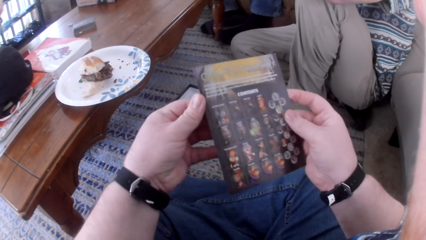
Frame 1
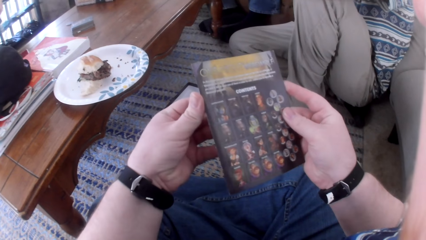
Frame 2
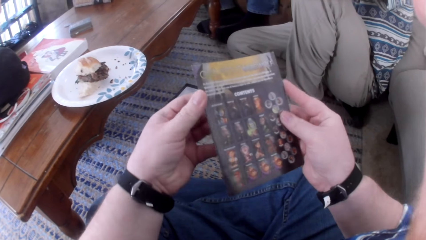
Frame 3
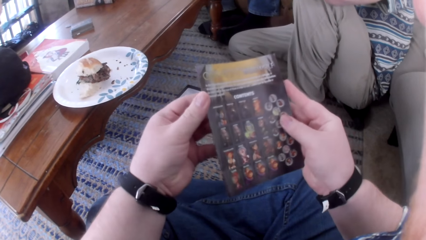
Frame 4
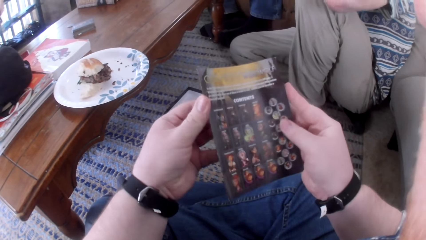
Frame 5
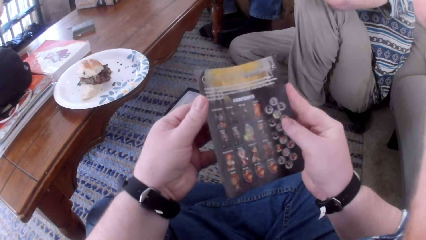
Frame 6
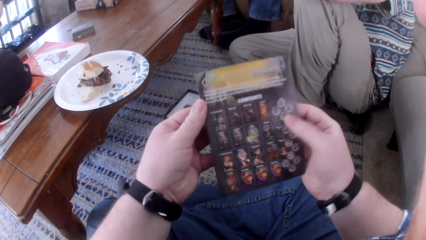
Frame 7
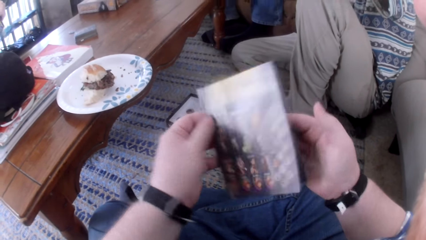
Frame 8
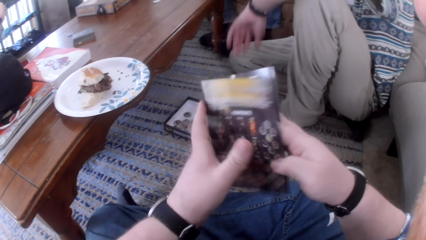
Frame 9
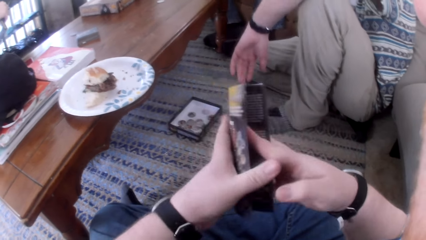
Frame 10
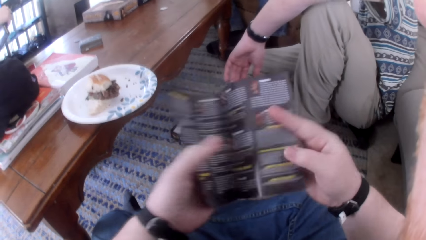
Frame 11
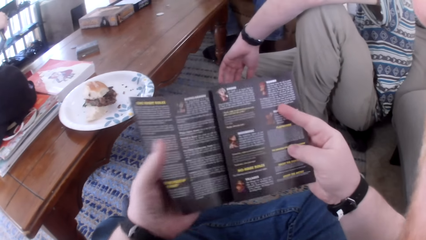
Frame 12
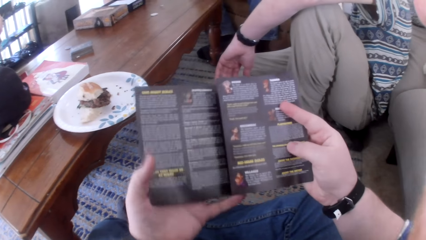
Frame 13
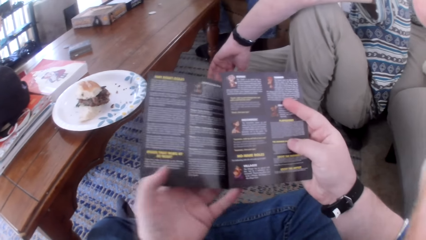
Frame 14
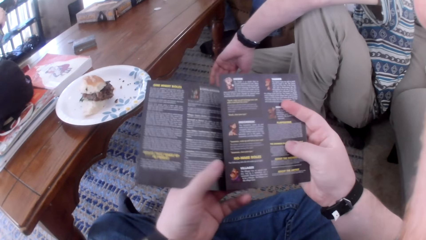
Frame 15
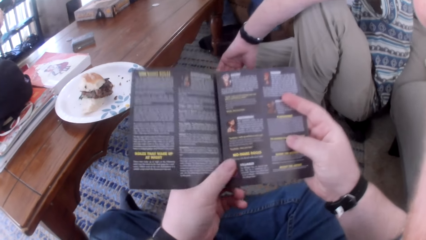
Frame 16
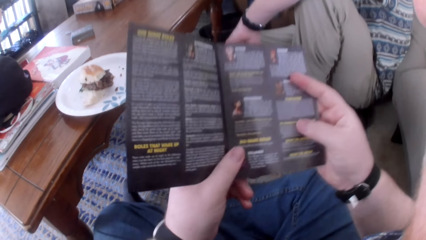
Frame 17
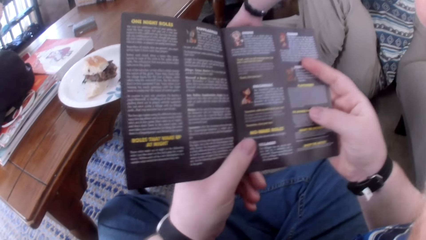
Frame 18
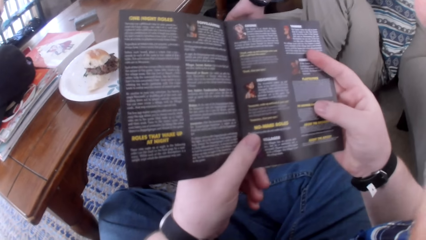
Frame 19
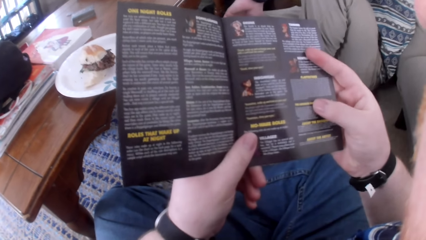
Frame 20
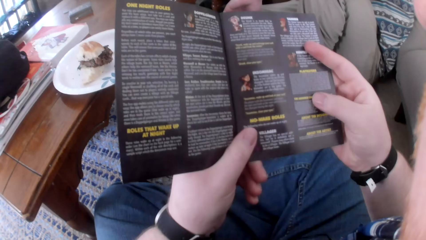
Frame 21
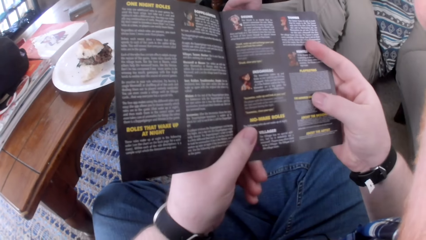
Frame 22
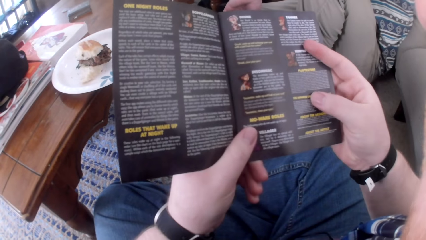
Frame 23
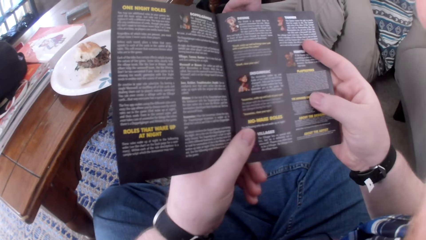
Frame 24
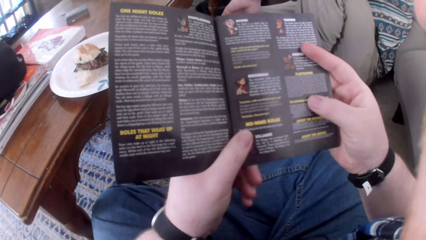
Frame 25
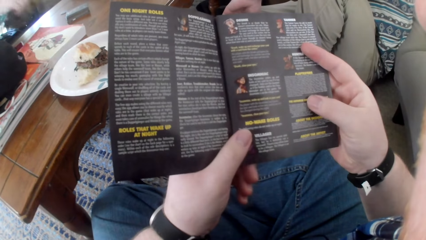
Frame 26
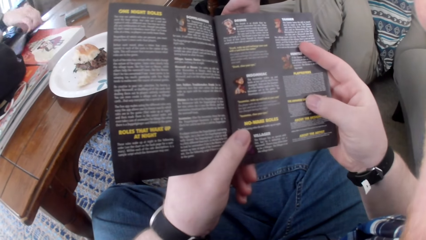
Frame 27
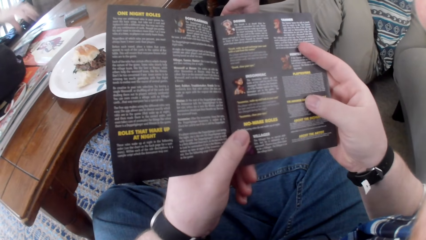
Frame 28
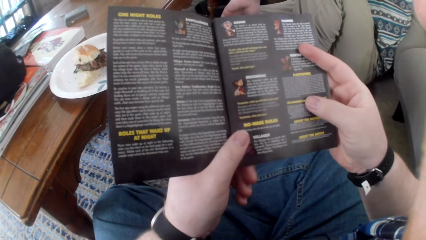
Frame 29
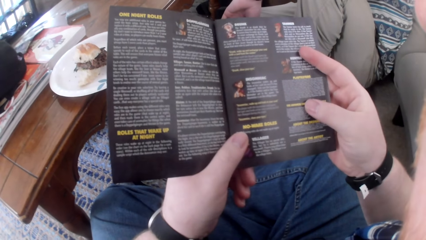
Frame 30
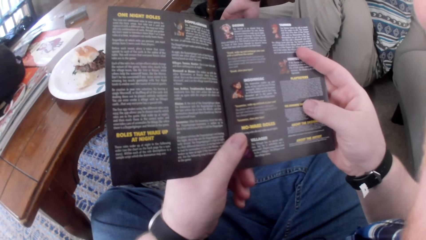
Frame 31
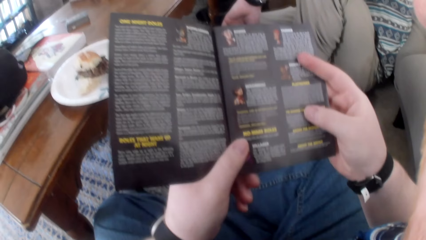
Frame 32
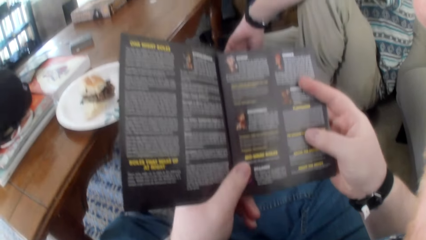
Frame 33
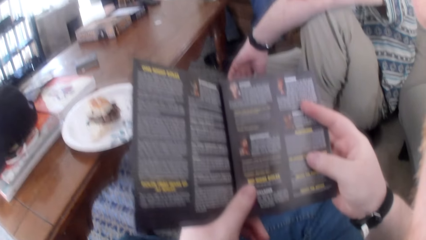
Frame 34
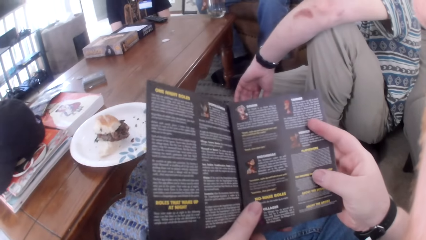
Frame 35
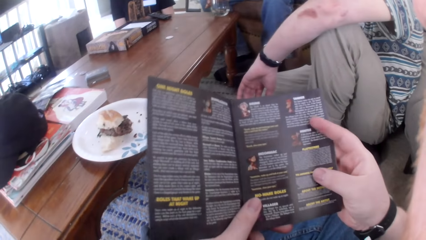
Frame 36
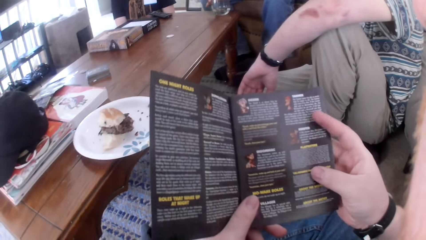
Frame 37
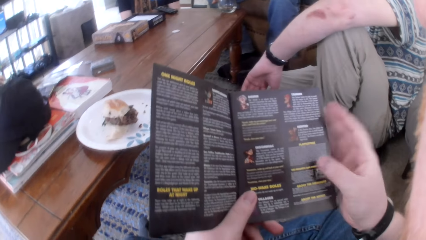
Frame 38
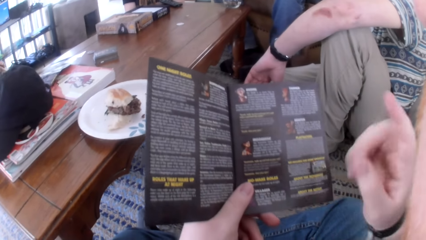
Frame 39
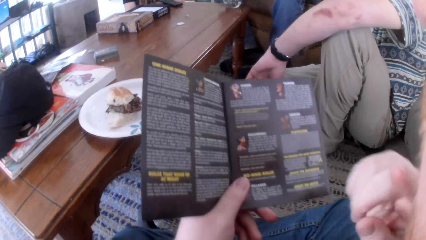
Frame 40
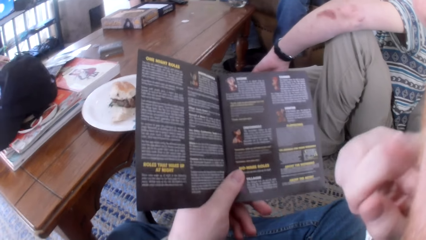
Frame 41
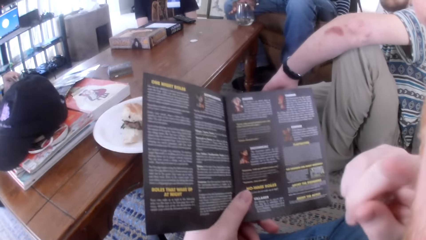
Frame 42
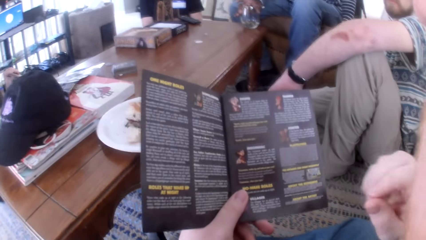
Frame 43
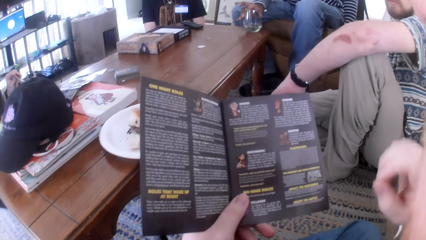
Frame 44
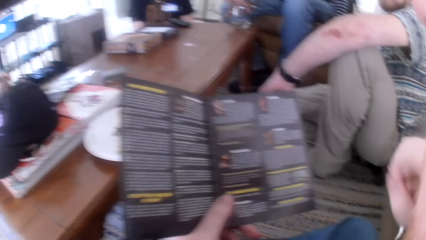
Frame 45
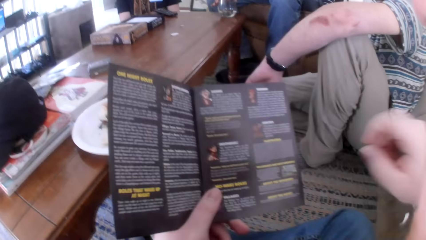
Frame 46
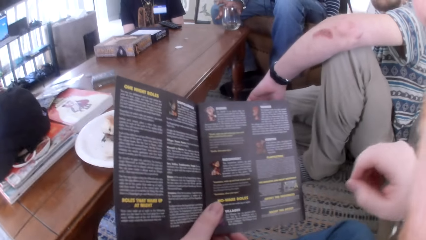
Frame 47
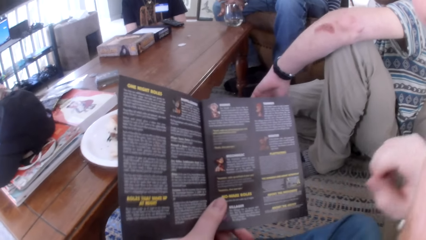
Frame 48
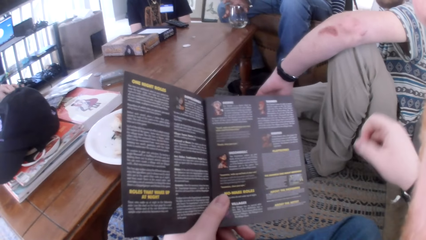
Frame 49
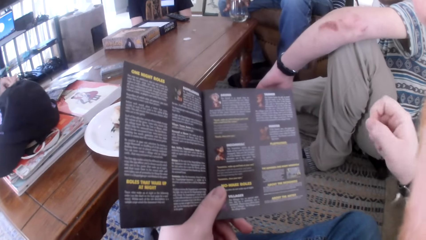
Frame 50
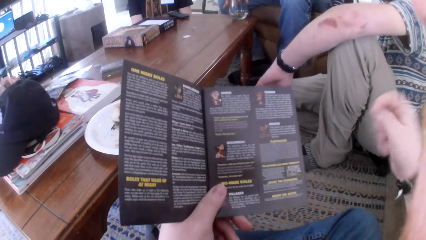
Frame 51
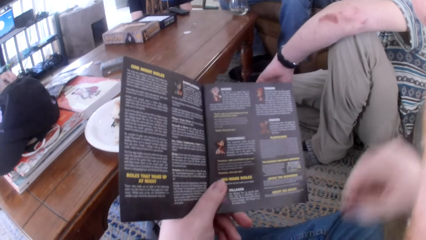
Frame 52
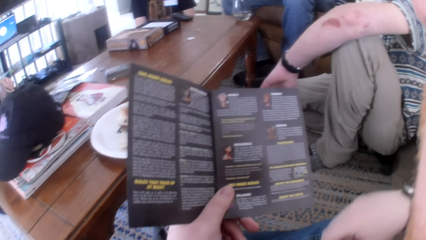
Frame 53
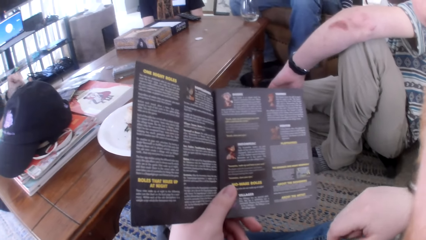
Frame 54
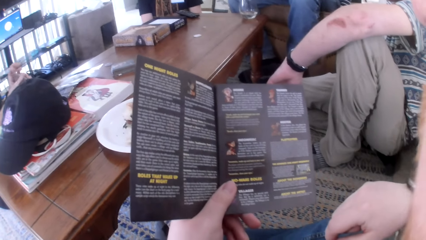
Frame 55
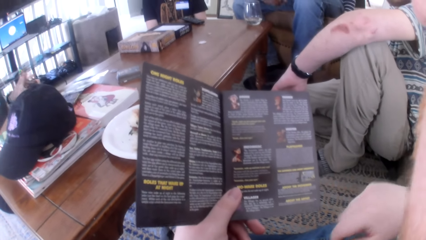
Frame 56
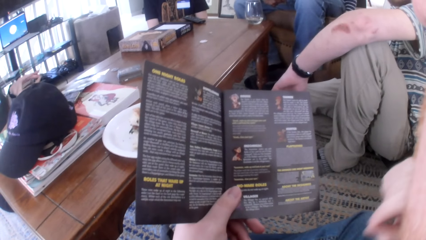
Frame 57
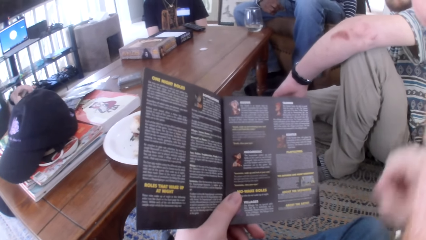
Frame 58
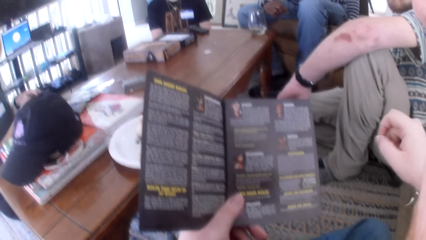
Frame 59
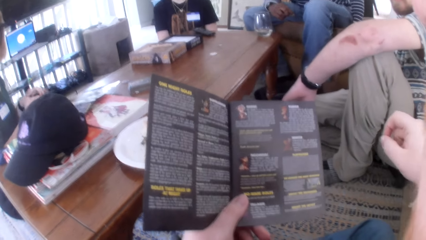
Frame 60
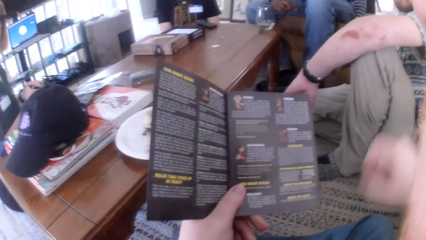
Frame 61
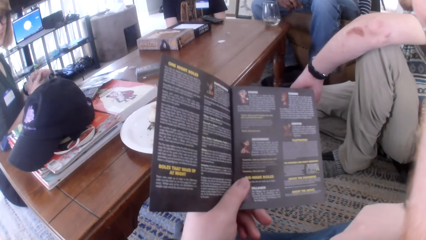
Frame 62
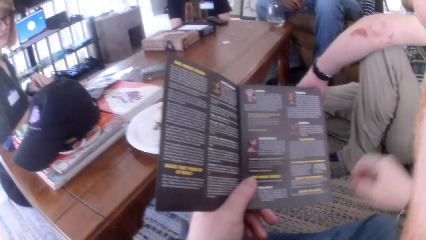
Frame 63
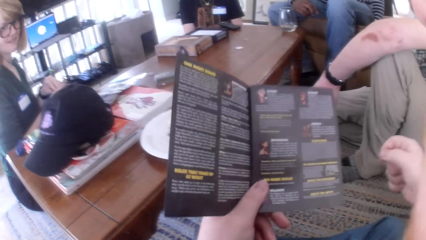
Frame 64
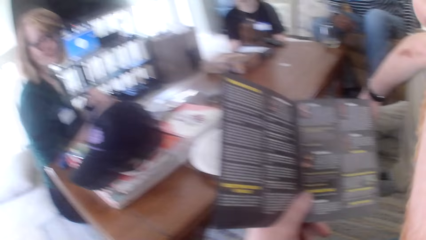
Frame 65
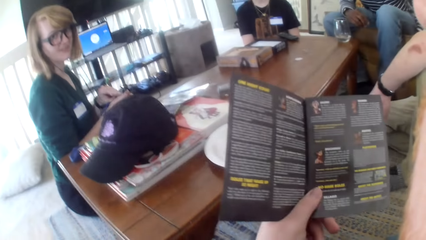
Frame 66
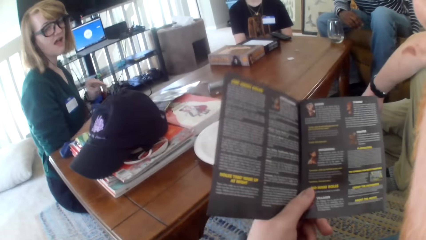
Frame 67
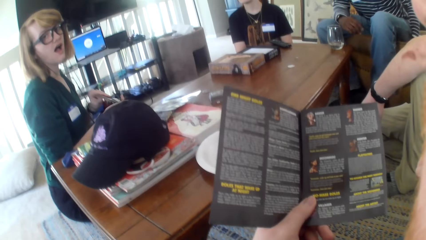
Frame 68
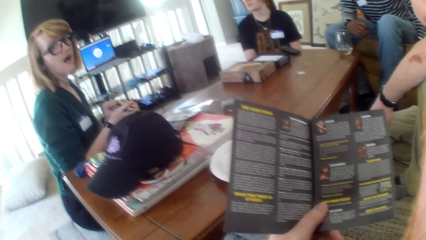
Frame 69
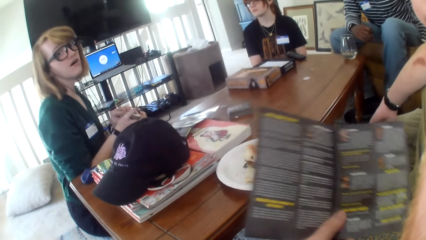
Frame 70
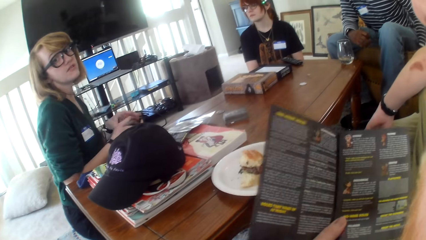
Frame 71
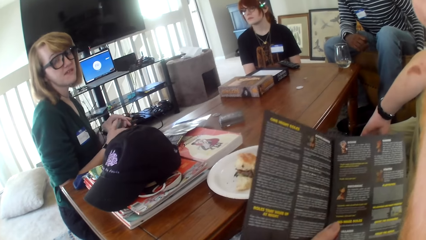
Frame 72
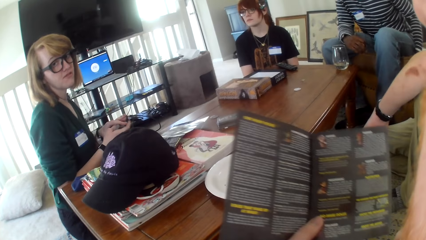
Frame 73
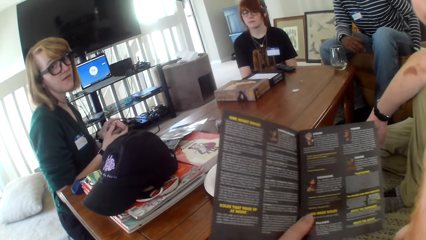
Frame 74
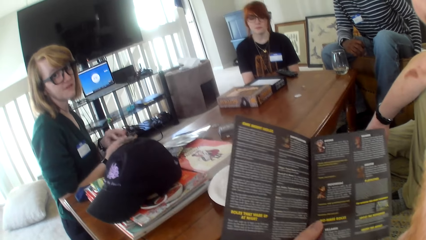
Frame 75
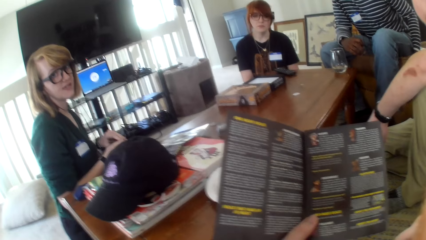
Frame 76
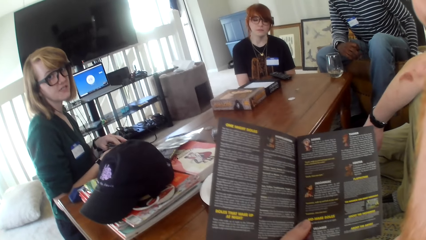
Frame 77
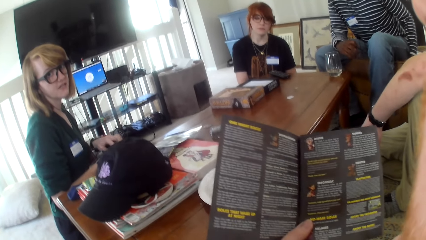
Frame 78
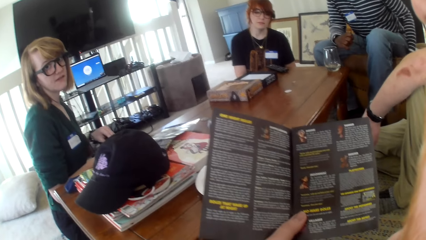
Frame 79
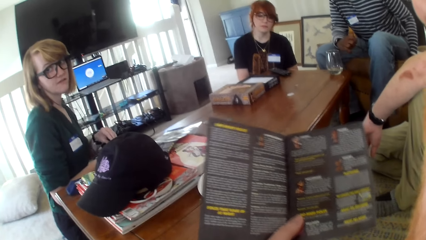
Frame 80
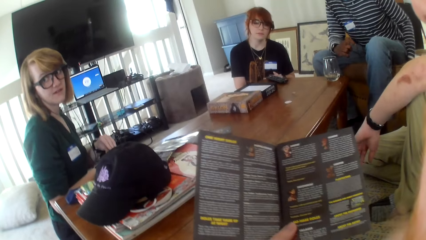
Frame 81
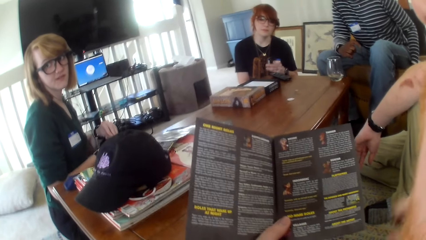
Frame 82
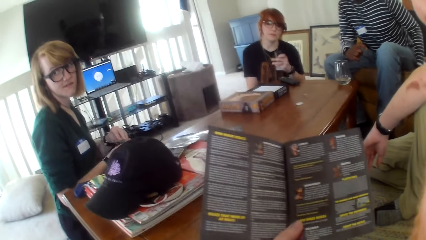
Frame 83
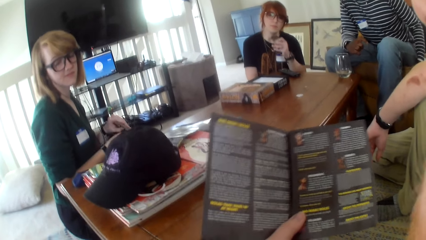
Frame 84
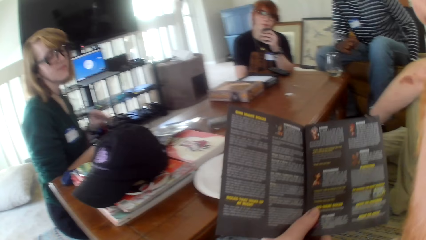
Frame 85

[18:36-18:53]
A woman talks. The camera wearer opens the paper. The woman talks. The camera wearer looks at the paper. The woman talks. The woman places the paper on the table. The camera wearer talks, moves their hand, and talks. The woman talks. The woman moves her hand. The camera wearer talks.
